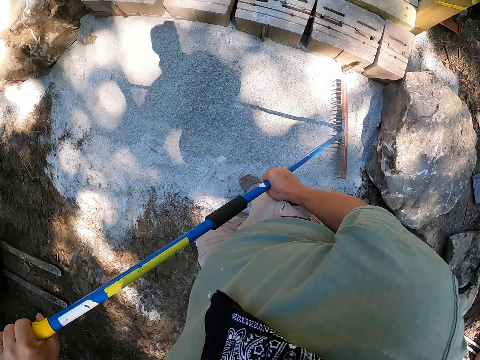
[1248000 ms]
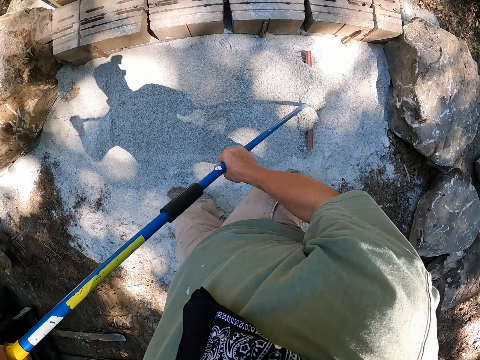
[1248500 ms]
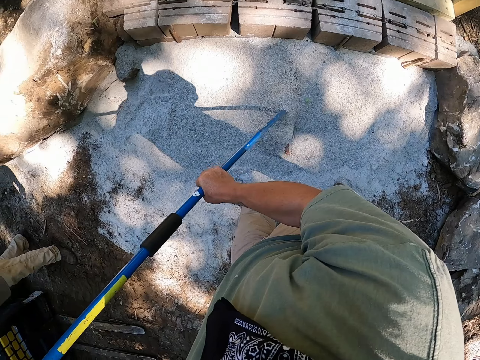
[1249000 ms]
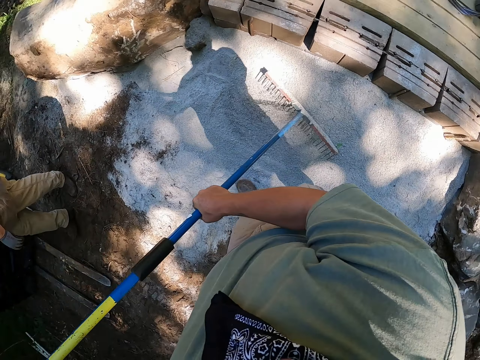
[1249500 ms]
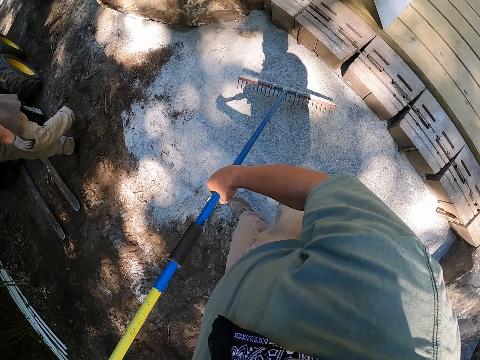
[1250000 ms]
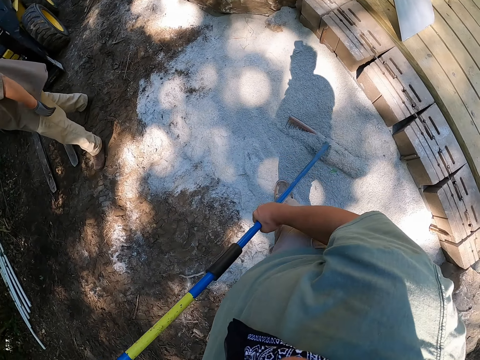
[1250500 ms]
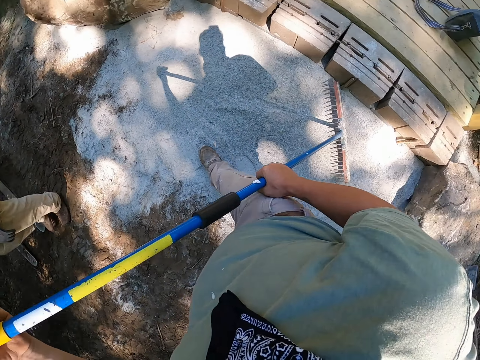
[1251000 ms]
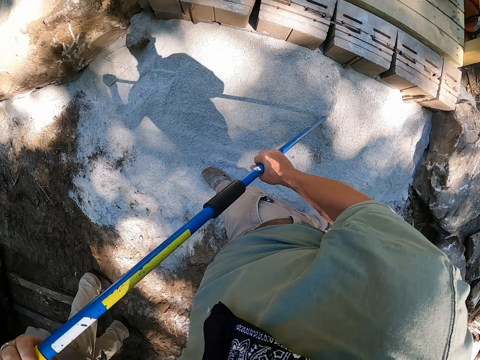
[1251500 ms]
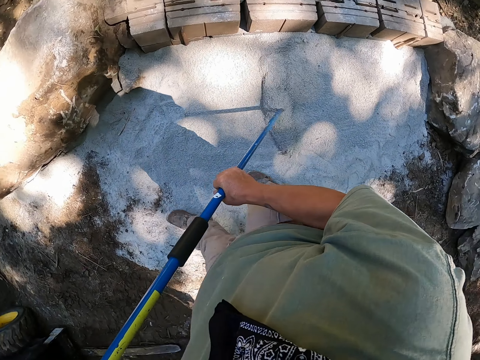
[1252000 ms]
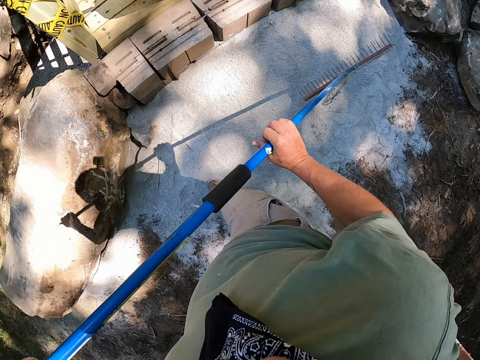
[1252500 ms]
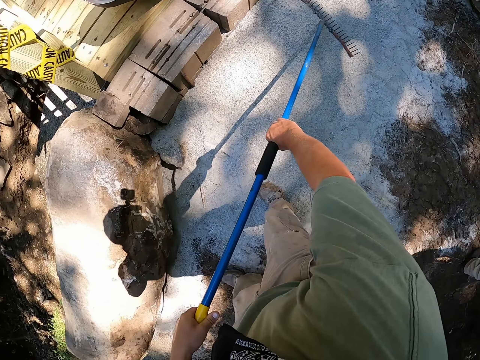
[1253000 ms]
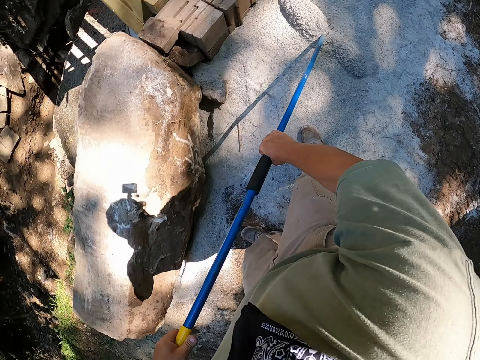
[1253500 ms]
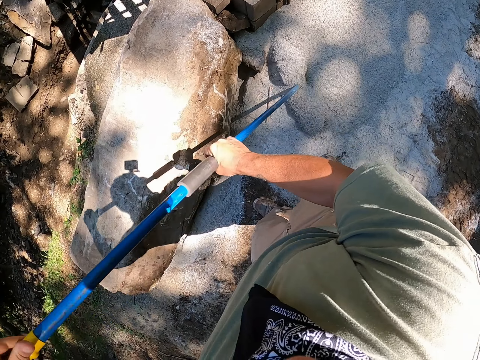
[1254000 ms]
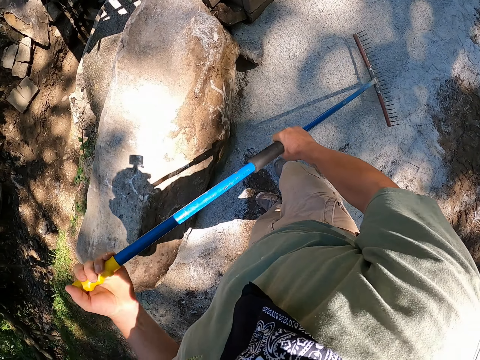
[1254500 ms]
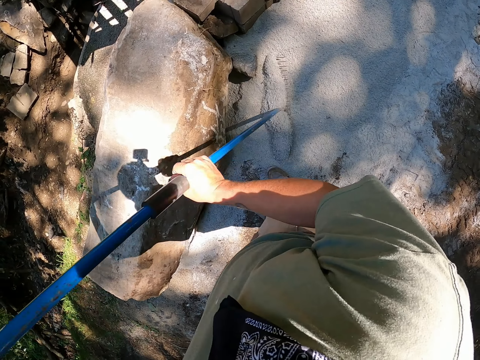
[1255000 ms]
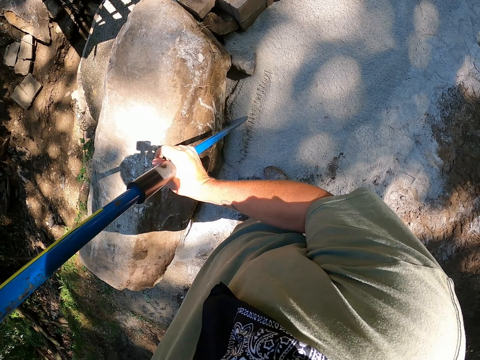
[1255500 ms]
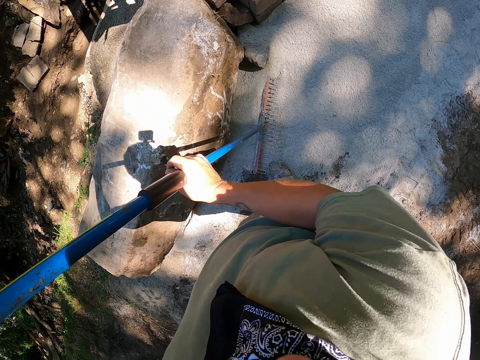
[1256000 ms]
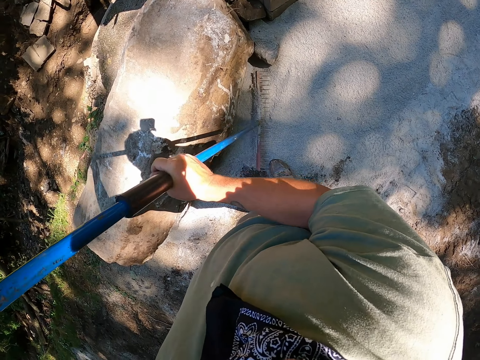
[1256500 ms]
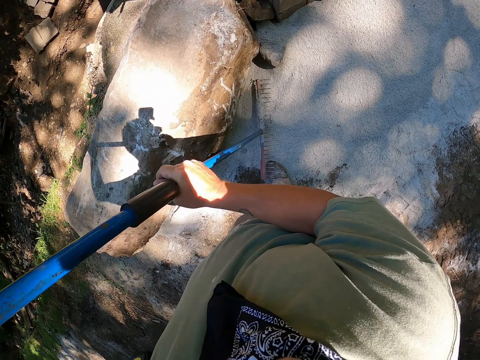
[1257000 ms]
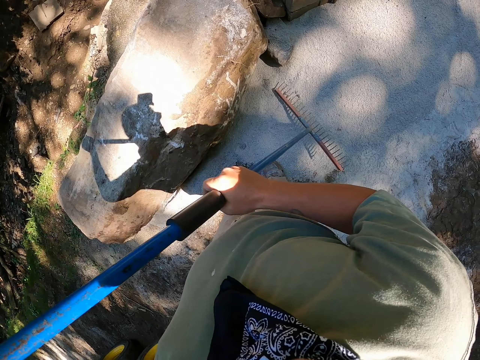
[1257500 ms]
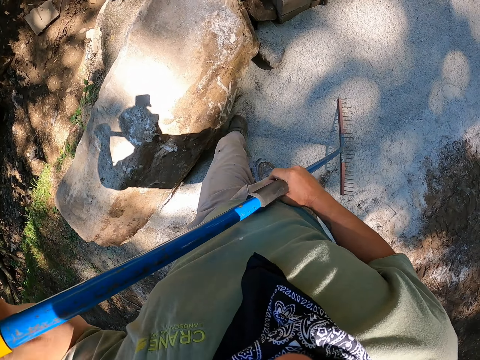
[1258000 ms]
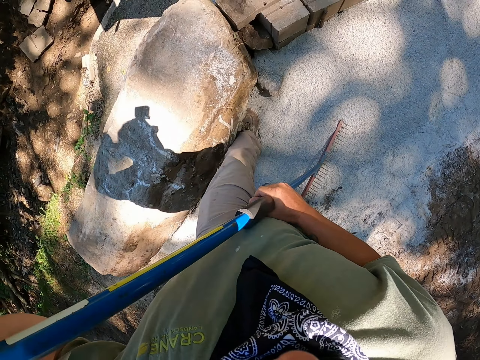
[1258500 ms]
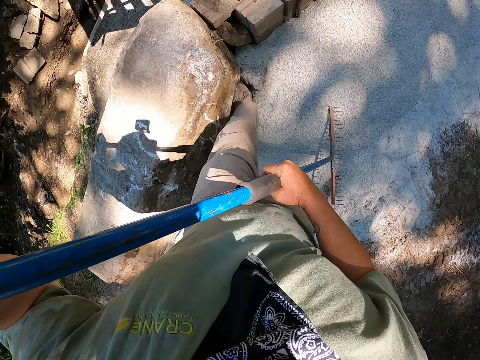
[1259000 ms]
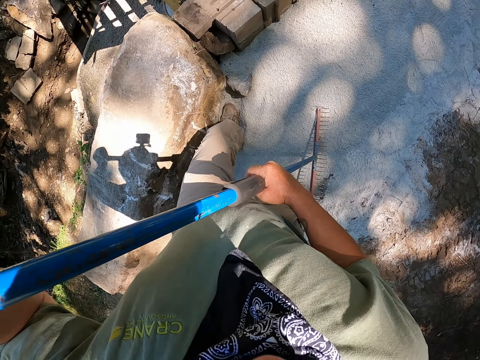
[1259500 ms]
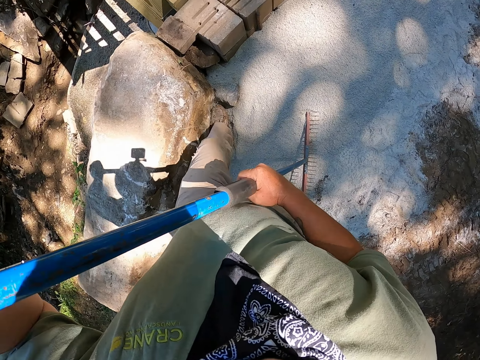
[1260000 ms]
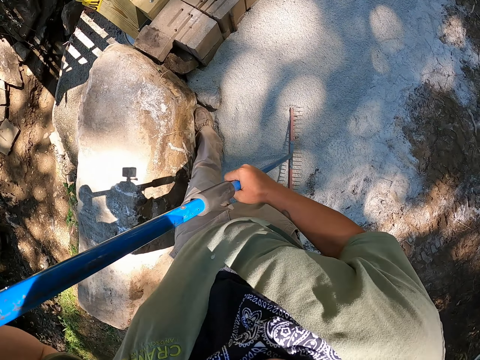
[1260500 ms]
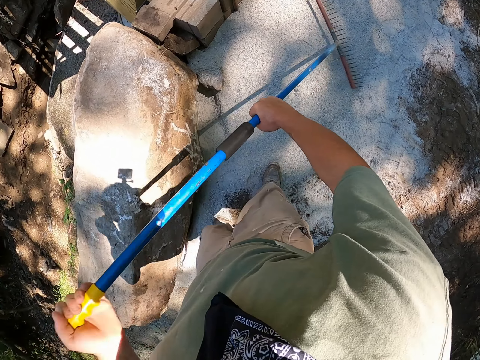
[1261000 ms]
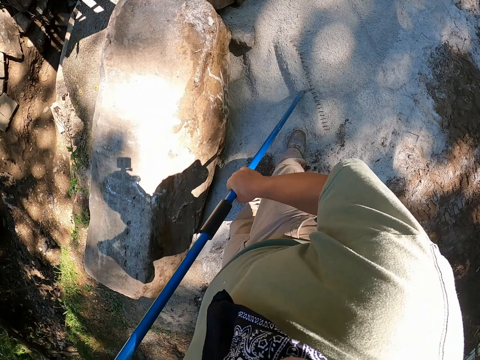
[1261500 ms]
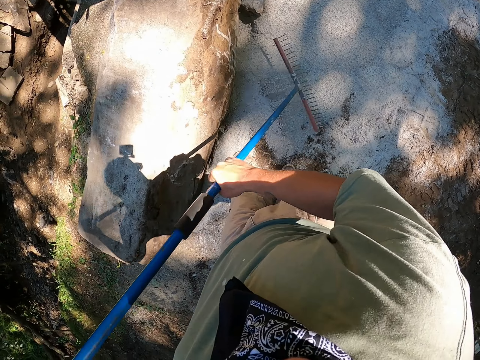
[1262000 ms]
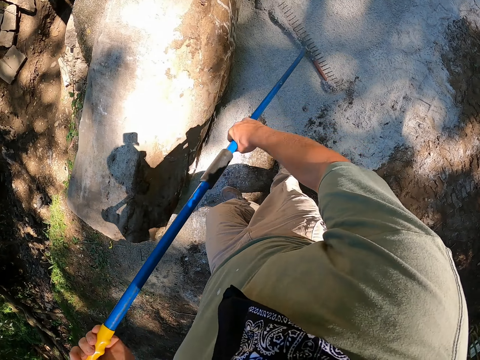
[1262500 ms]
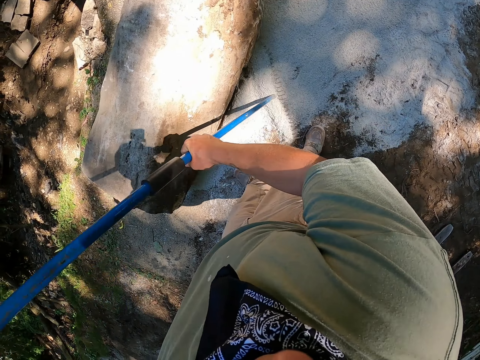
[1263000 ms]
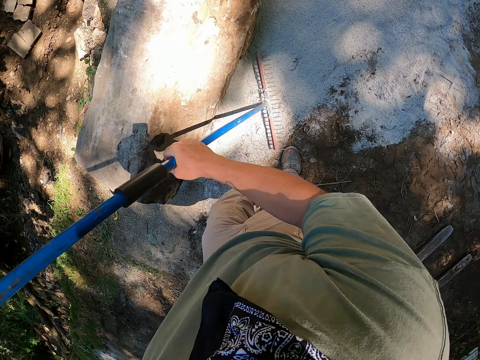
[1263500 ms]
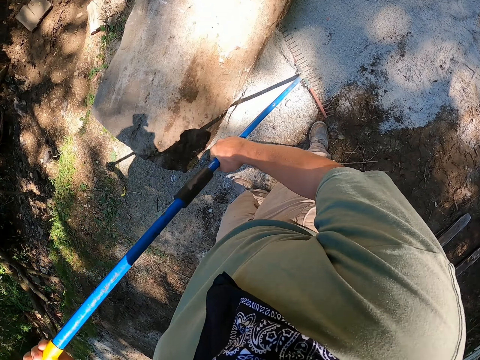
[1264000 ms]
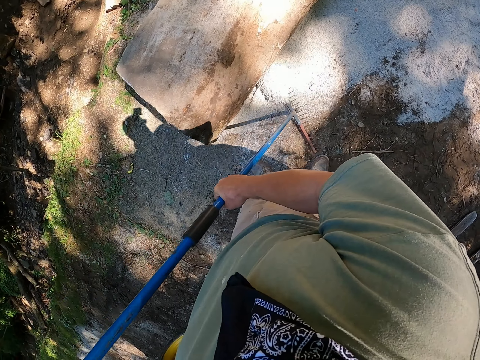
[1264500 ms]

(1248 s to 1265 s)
The camera wearer levels the ground with the foot. He steps on the sand with his left leg. He rakes the sand with the rake.

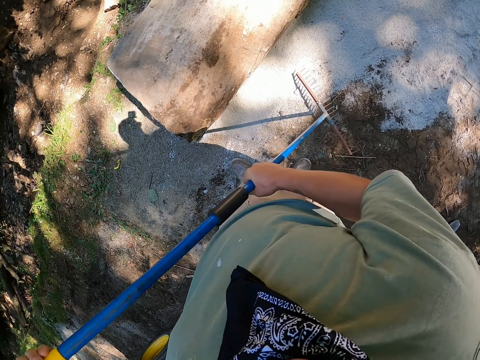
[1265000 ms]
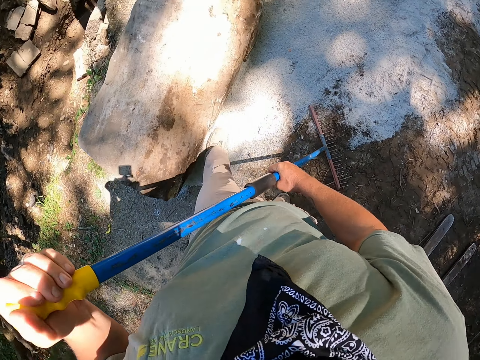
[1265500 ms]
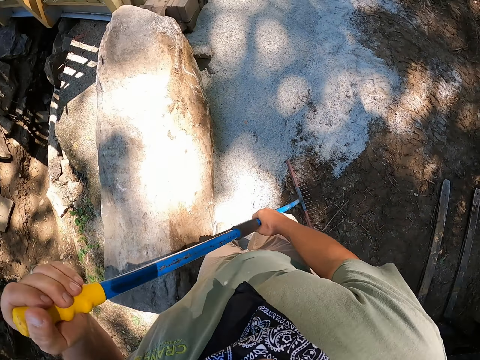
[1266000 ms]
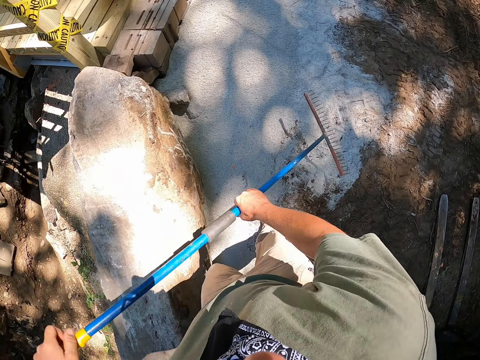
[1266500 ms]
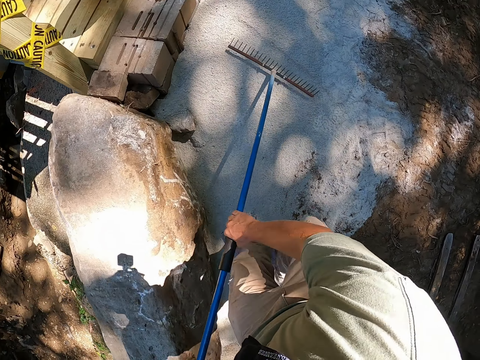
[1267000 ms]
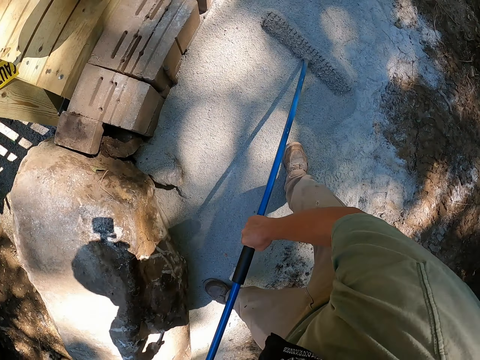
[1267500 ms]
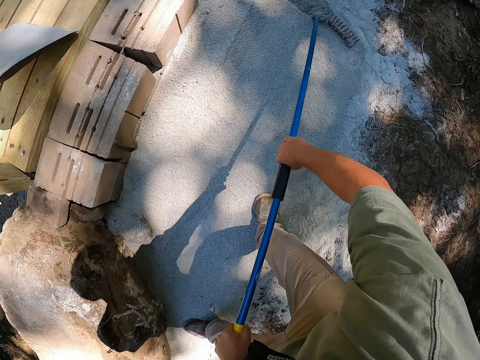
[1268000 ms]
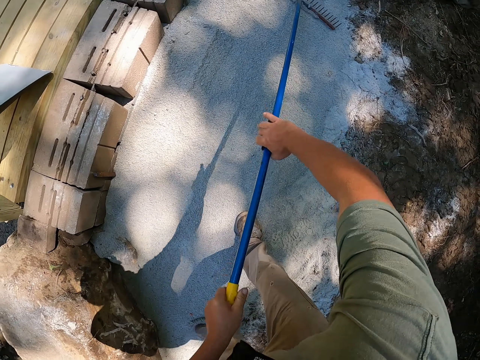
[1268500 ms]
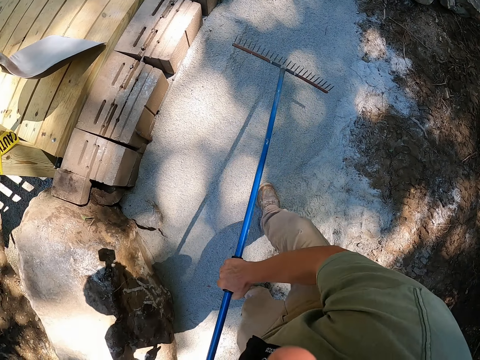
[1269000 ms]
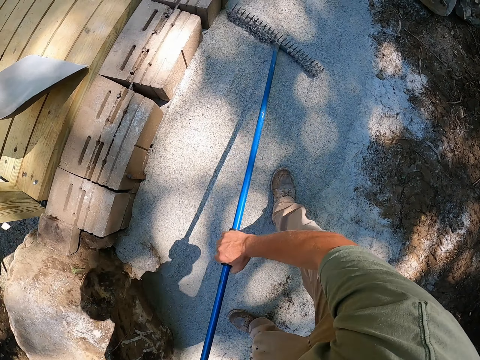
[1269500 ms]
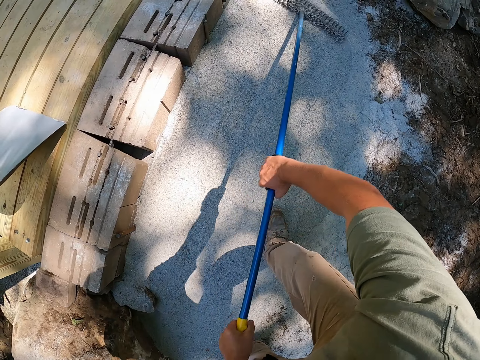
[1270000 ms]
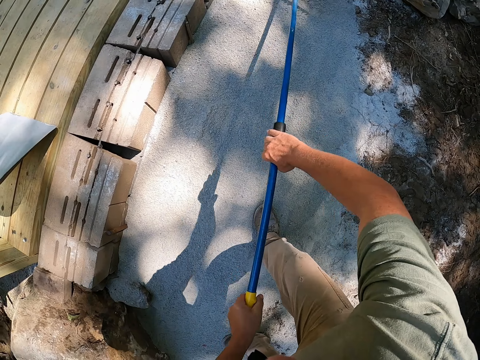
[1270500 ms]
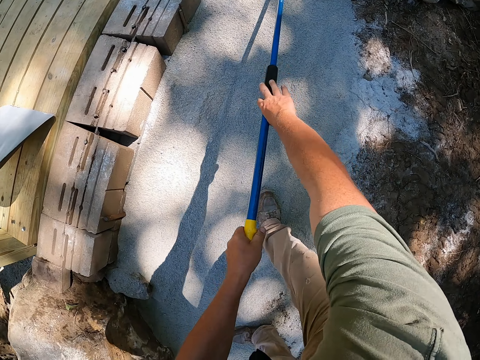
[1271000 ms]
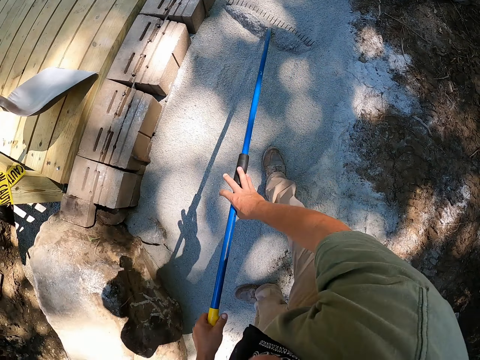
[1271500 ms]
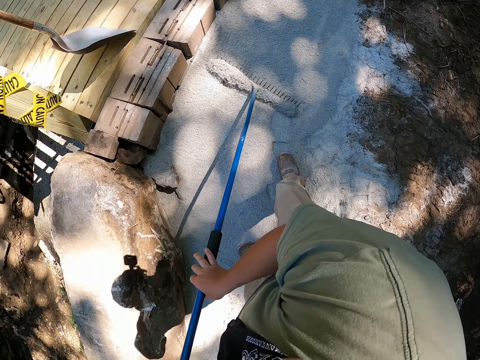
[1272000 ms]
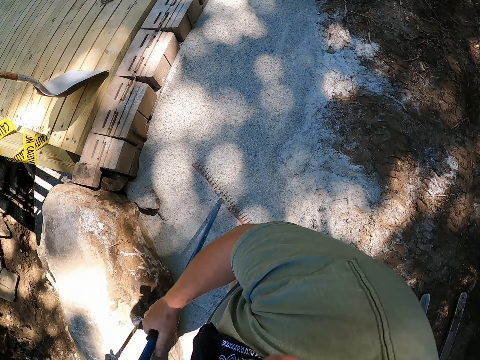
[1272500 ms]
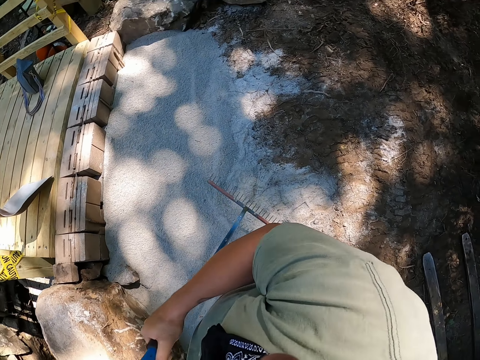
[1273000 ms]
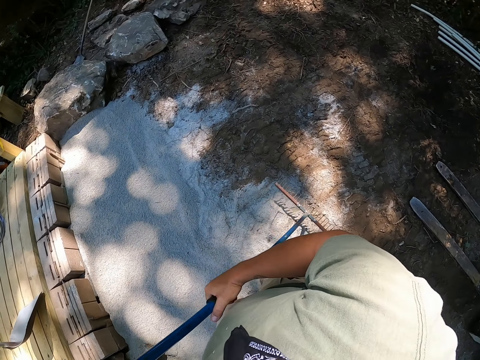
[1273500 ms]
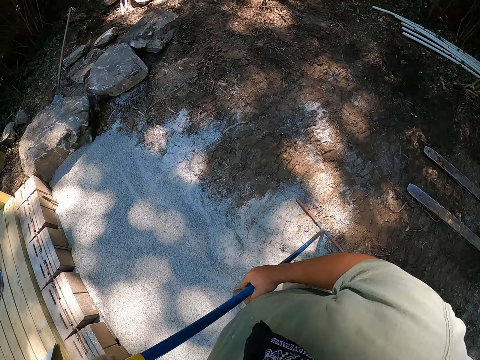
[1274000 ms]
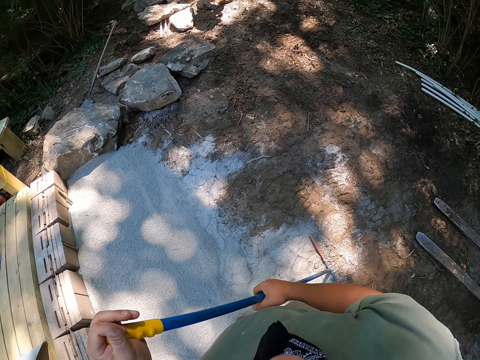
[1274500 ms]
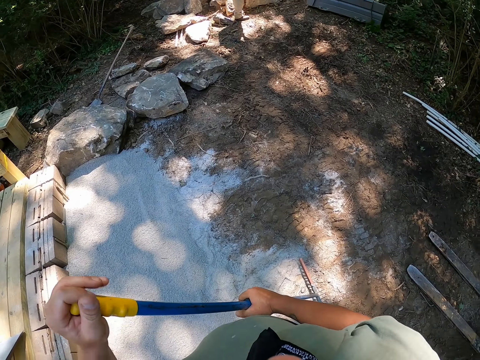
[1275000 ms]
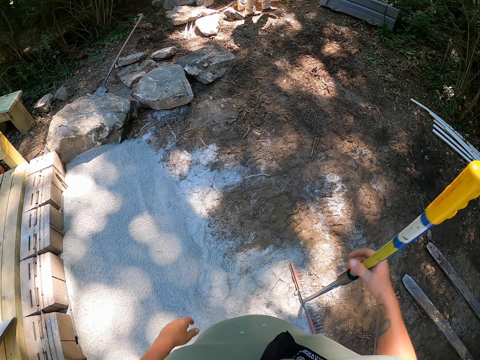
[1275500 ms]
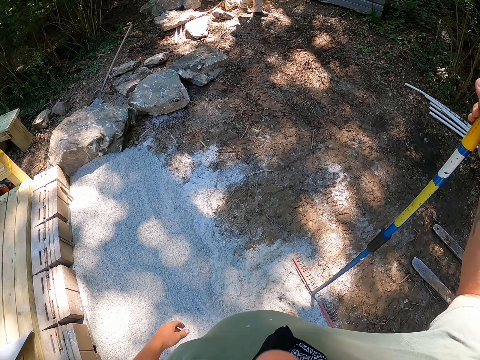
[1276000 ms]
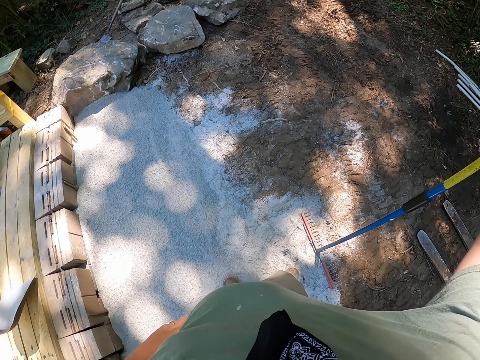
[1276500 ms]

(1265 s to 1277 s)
The camera wearer steps on the sand with his left leg. He rakes the sand with the rake.
